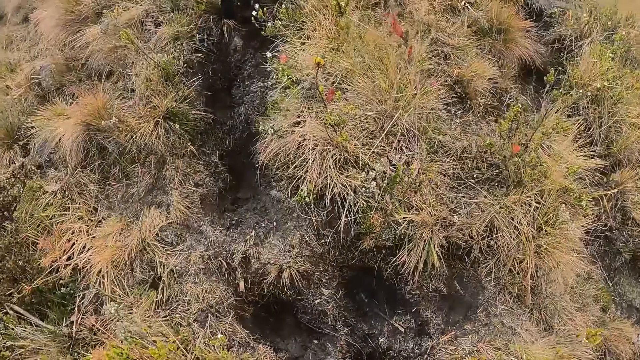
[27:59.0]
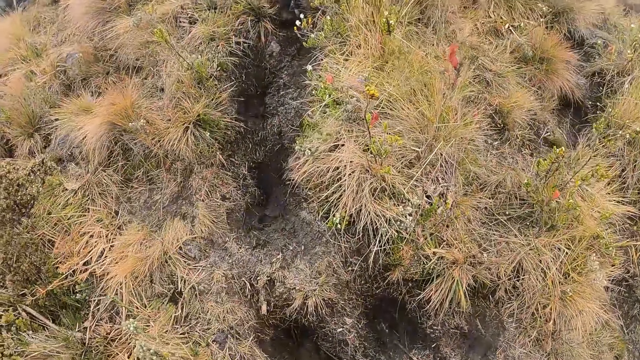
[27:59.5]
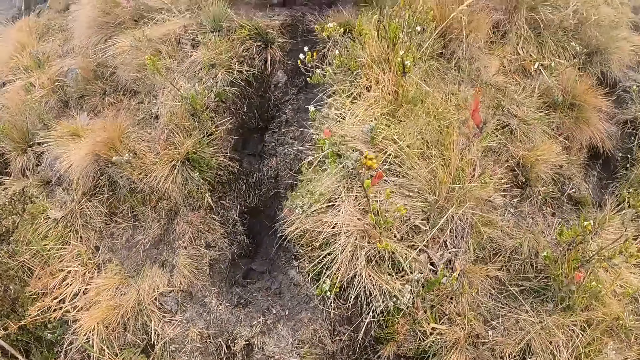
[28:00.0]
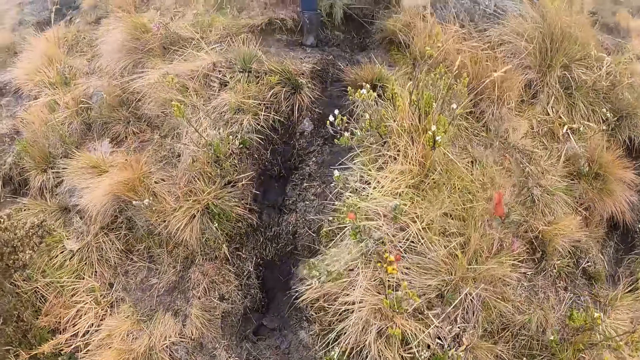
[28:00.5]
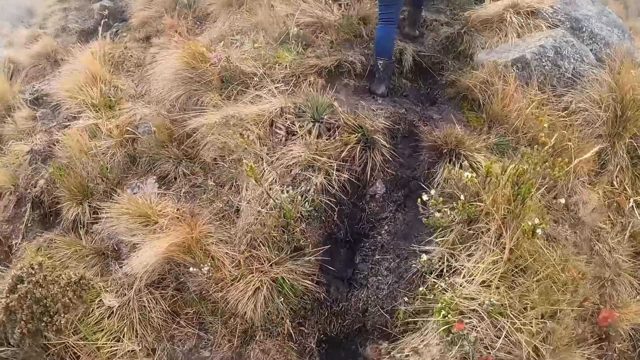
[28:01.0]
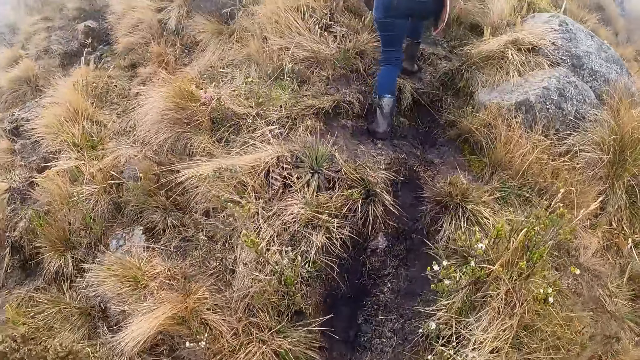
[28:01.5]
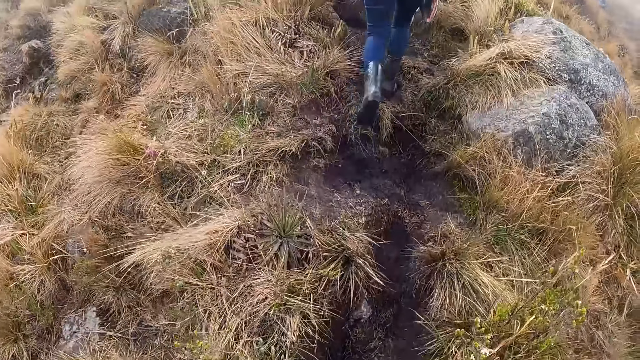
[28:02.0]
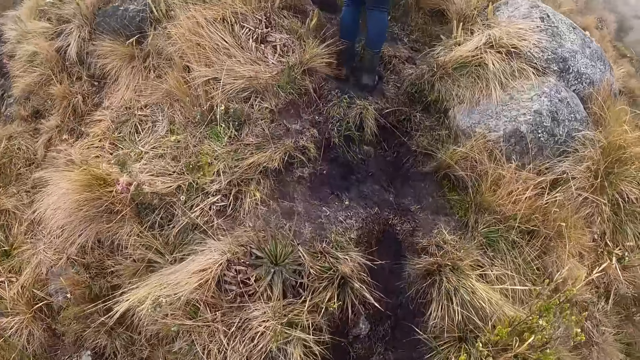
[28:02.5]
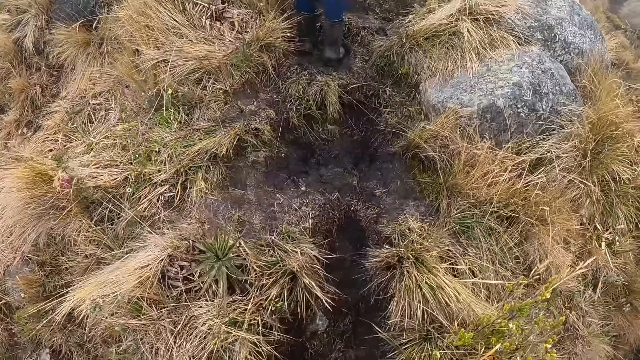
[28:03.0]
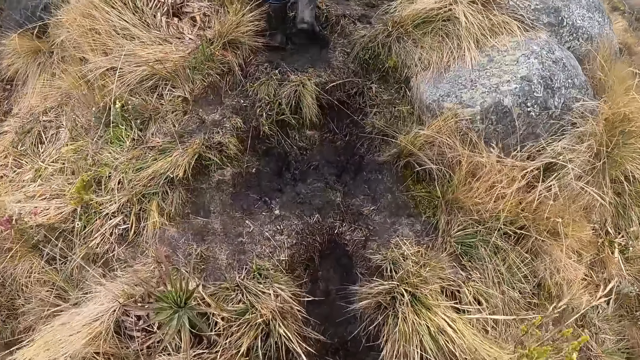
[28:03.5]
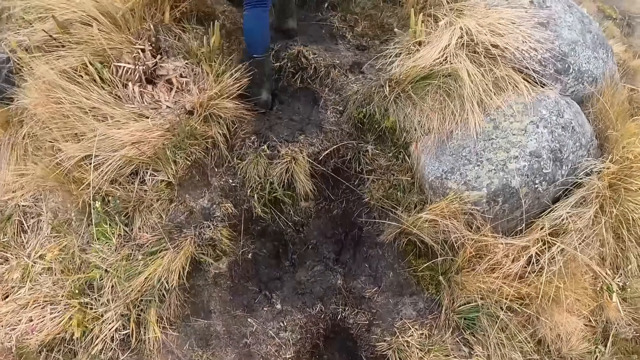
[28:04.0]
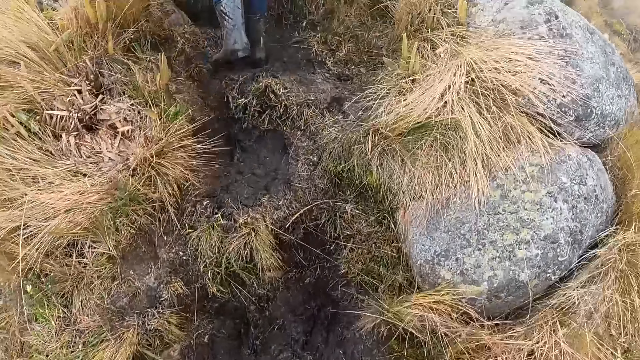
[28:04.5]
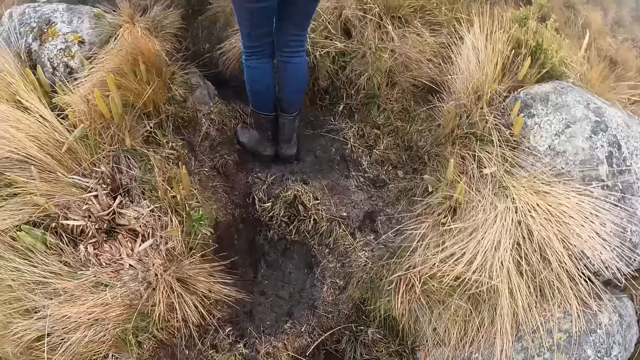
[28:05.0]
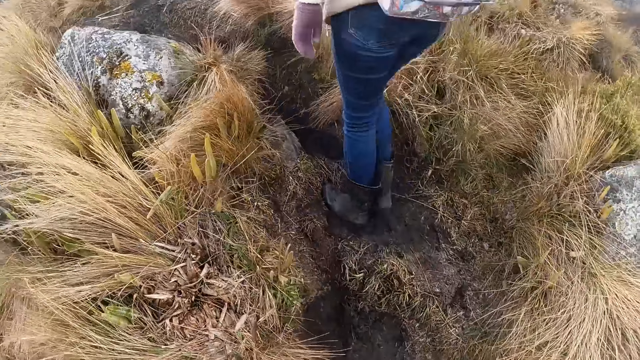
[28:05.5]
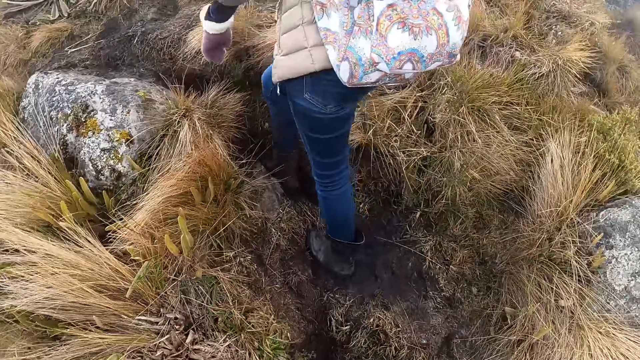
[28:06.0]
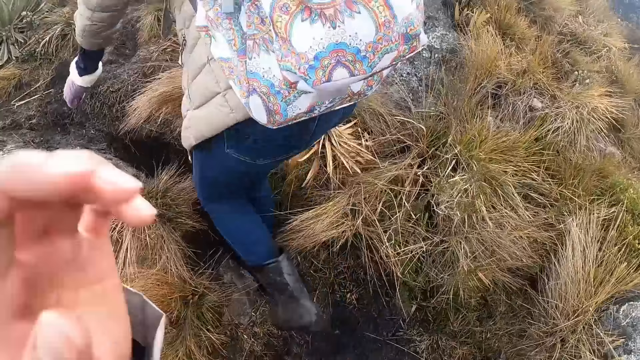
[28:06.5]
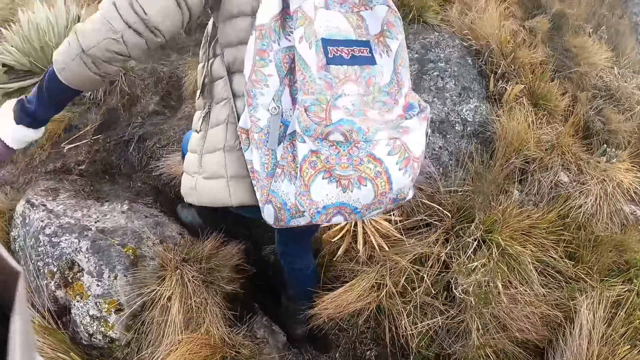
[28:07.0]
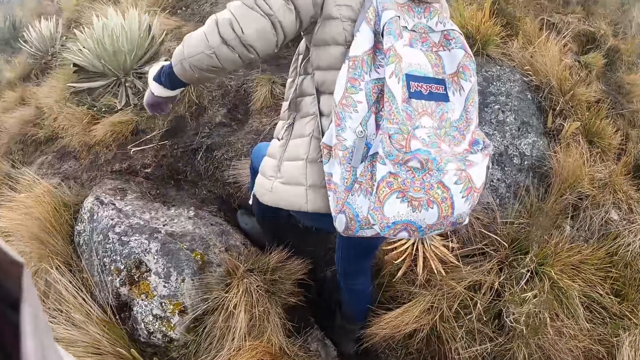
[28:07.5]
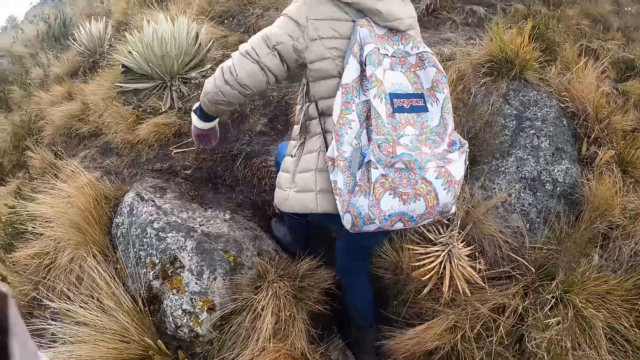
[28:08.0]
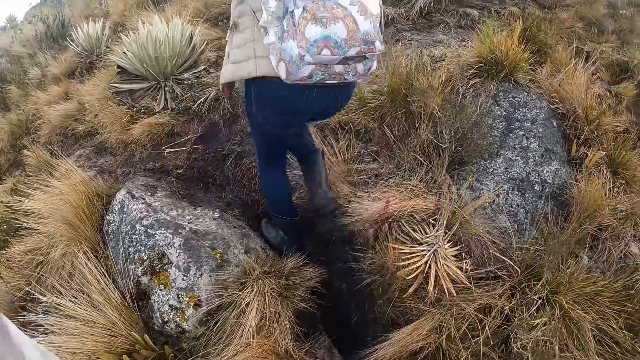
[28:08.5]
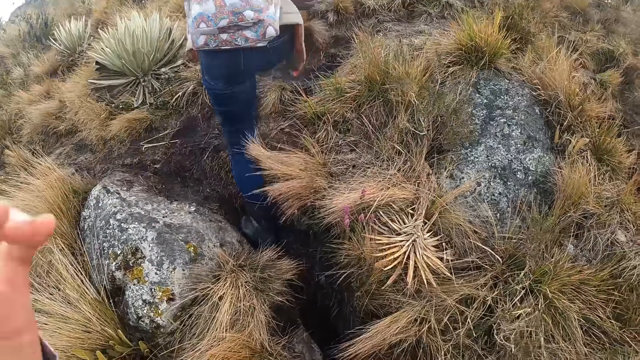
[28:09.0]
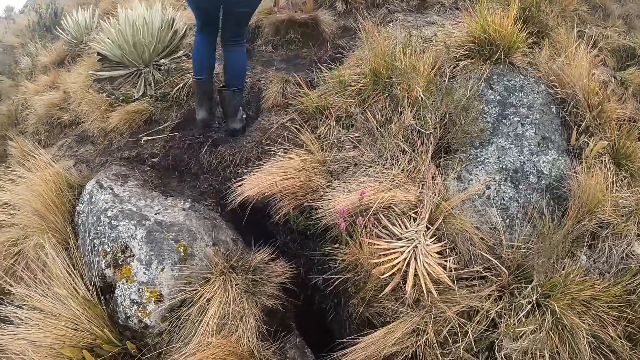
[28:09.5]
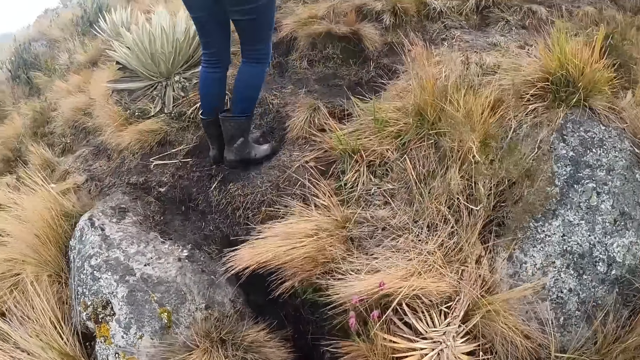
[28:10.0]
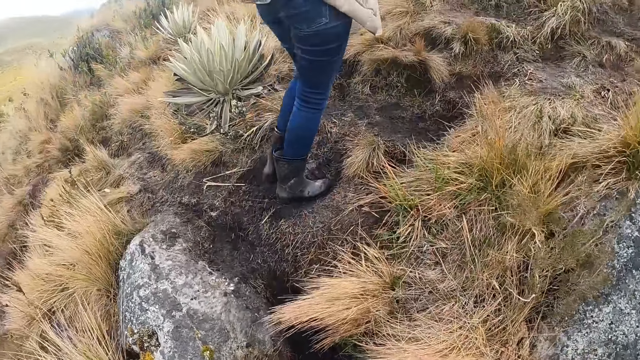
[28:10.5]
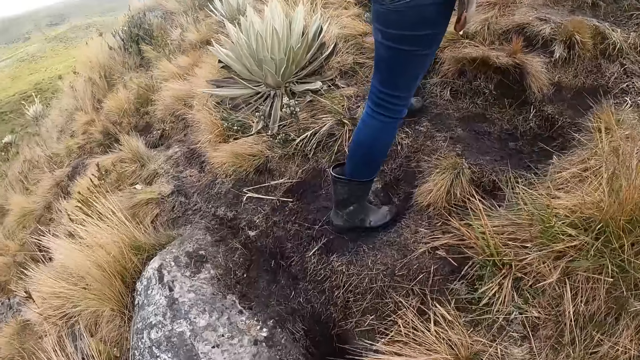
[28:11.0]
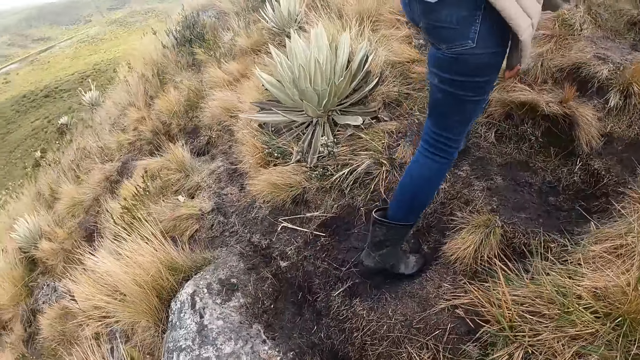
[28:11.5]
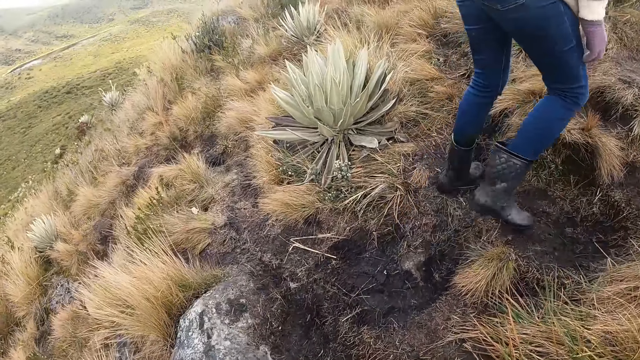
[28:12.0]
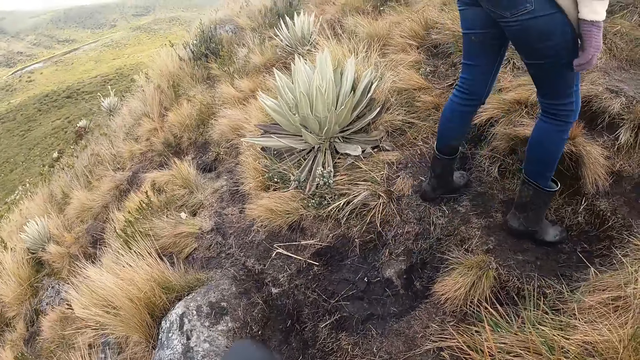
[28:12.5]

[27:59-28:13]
The camera wearer walks uphill. She adjusts a camera on her head with her left hand. She touches the camera. She walks uphill.

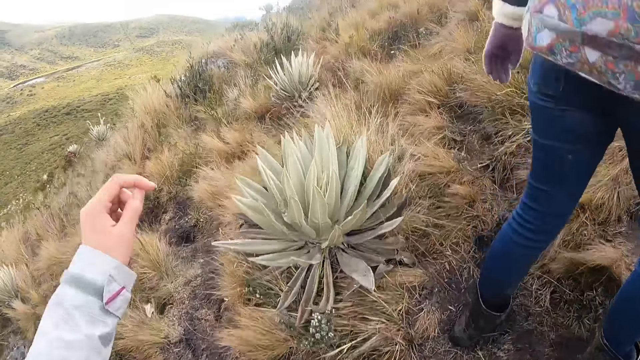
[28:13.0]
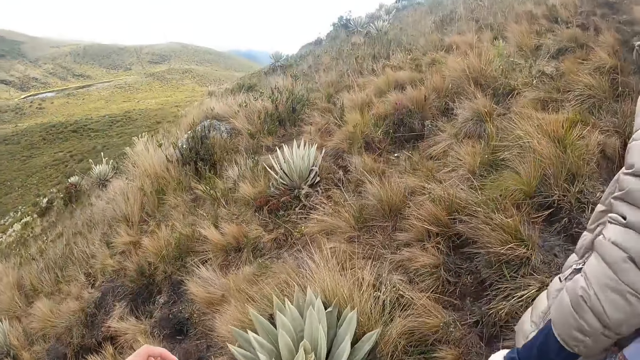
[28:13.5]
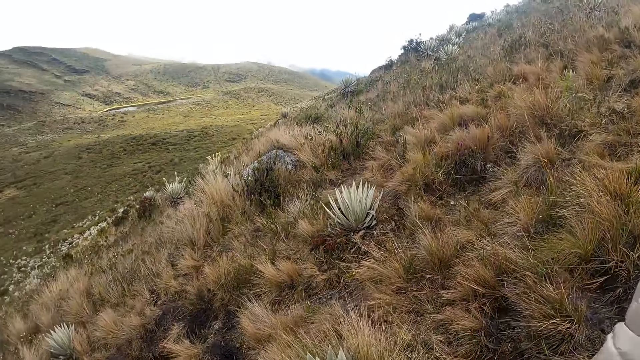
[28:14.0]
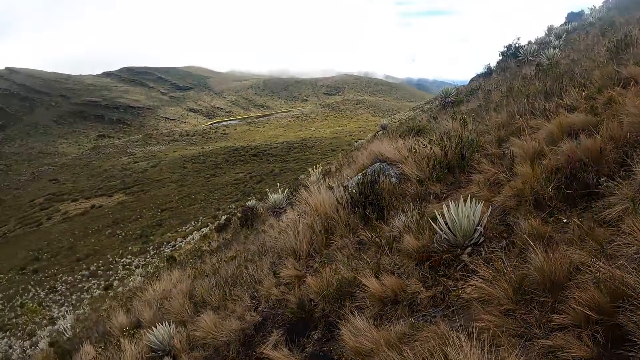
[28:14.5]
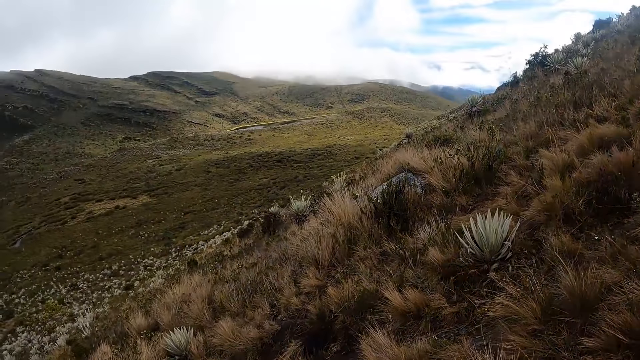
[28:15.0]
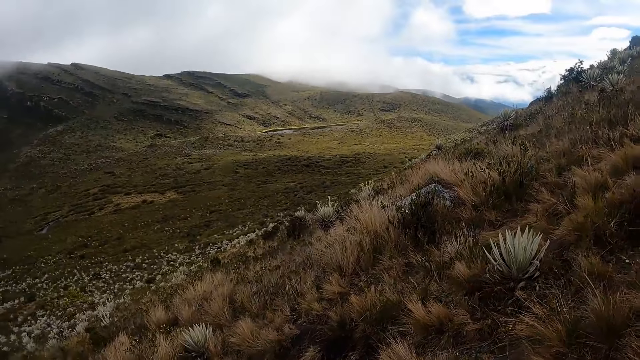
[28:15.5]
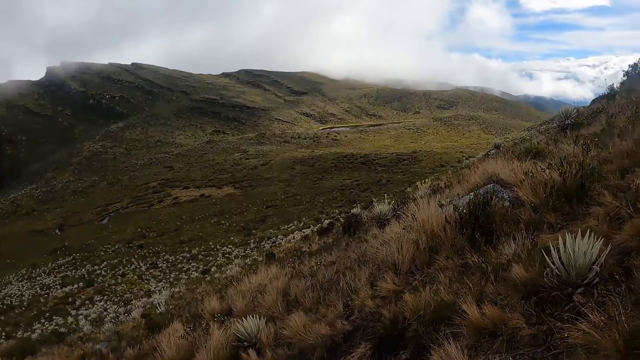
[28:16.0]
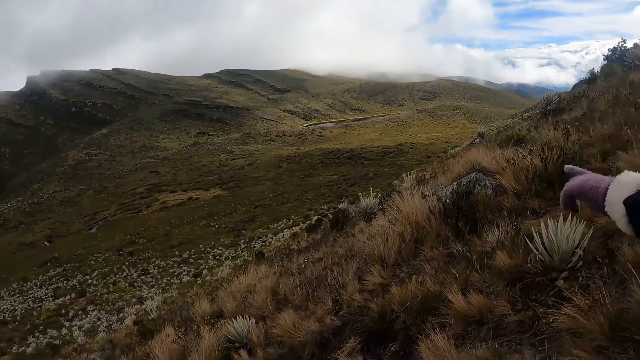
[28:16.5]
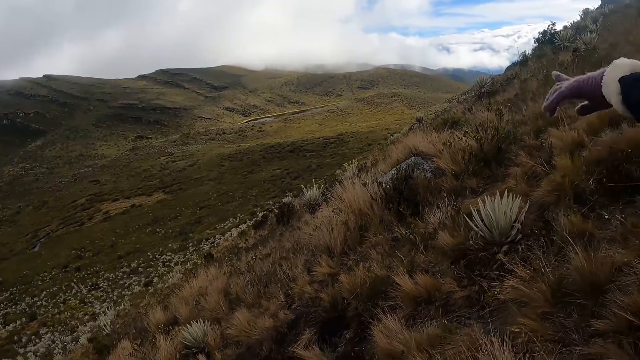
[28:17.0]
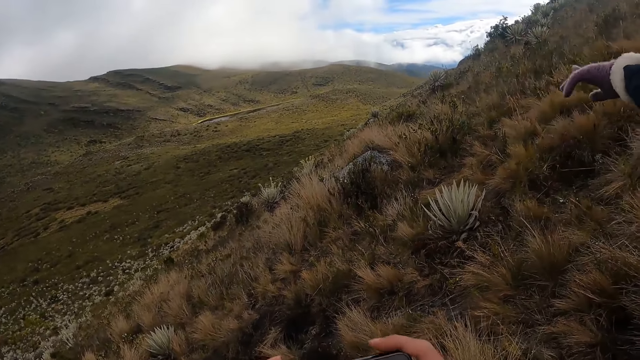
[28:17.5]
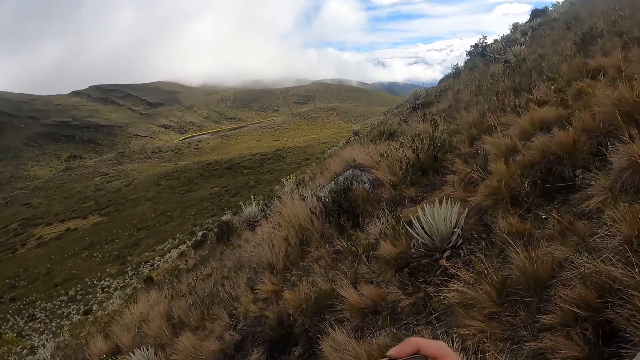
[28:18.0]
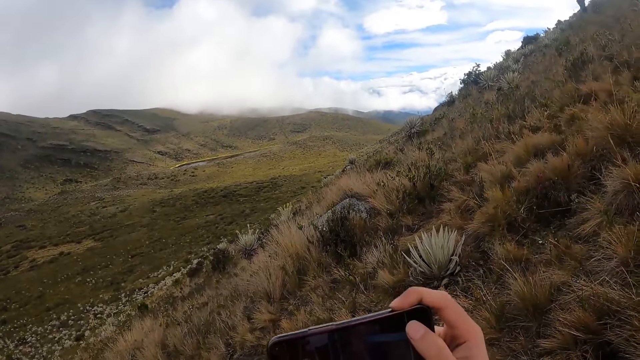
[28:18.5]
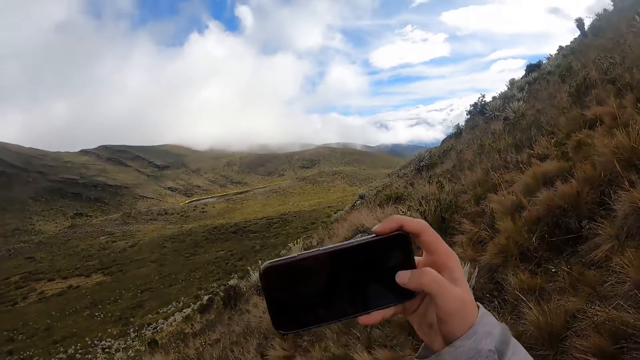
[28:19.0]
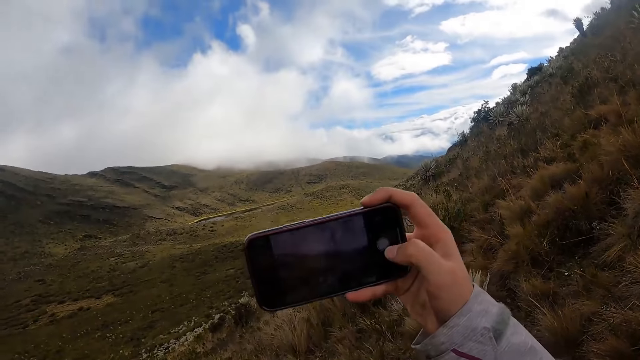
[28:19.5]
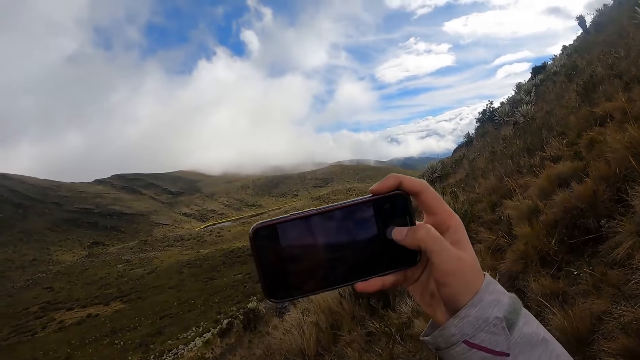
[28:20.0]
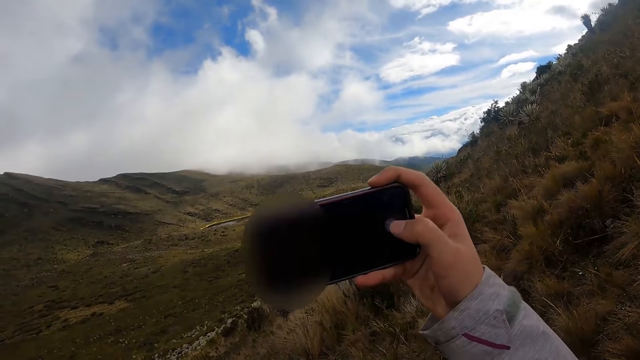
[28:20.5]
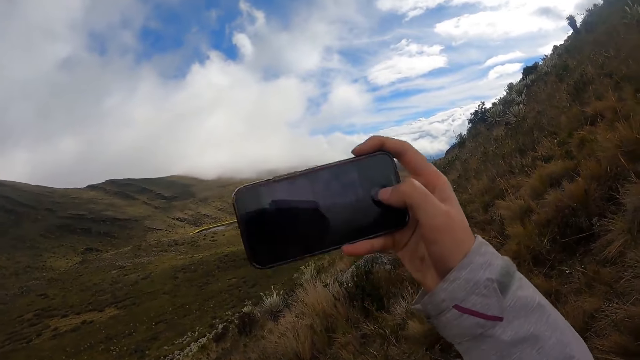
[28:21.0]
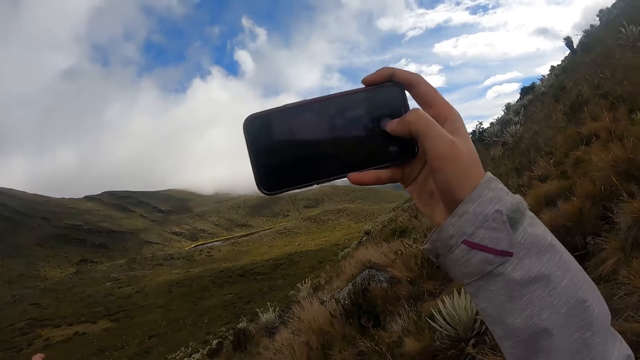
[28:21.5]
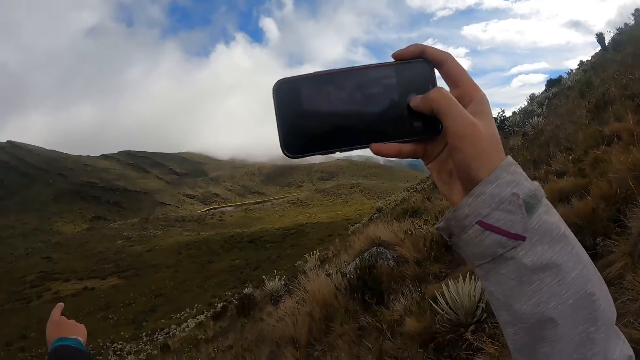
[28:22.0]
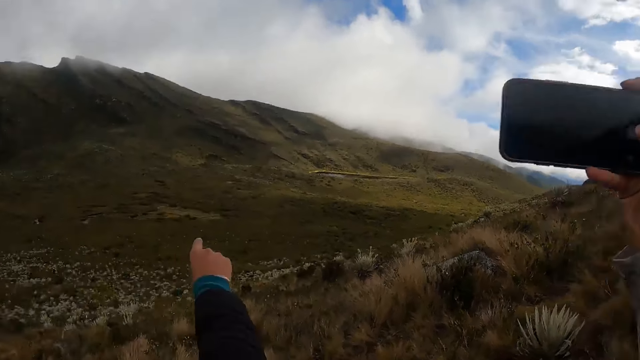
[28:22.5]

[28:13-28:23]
The camera wearer looks around. She takes photos. She operates the phone with her right hand.
